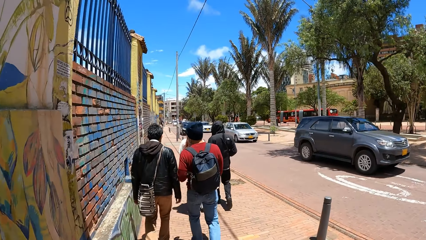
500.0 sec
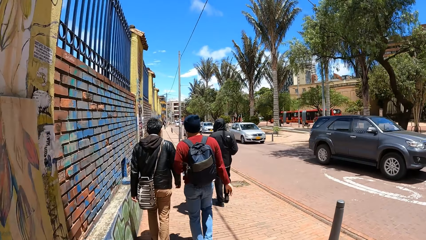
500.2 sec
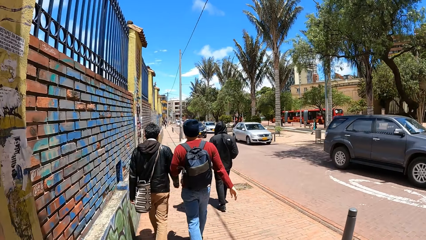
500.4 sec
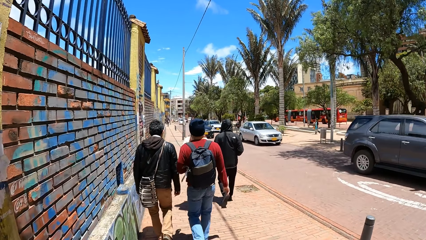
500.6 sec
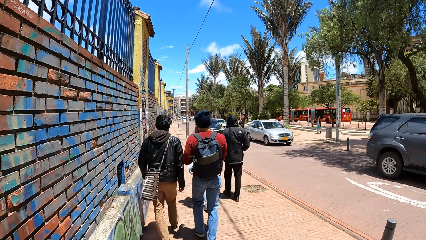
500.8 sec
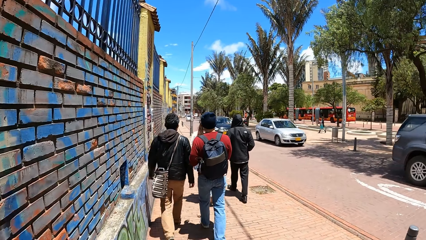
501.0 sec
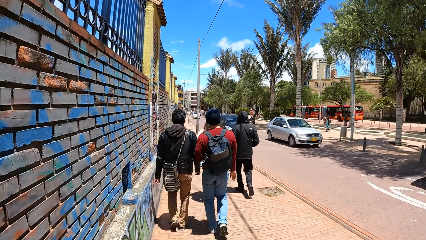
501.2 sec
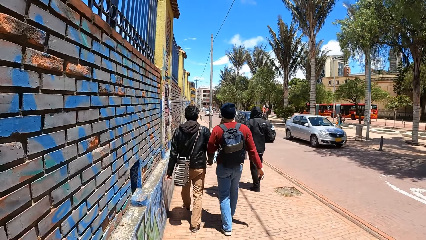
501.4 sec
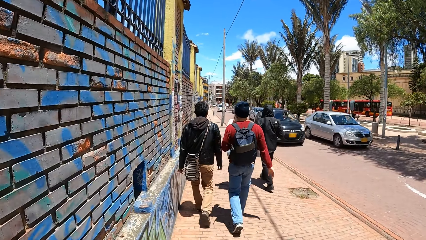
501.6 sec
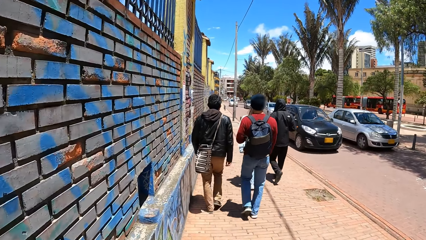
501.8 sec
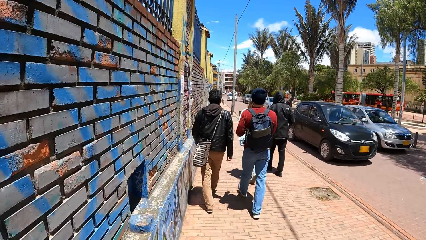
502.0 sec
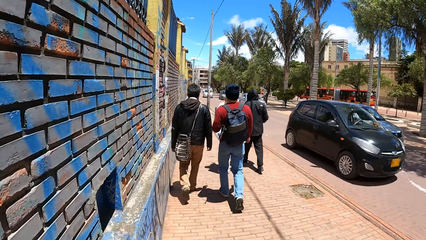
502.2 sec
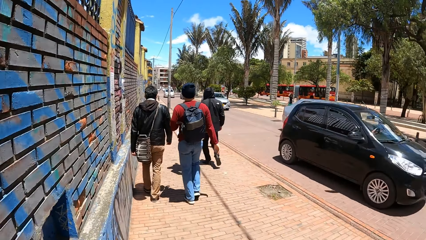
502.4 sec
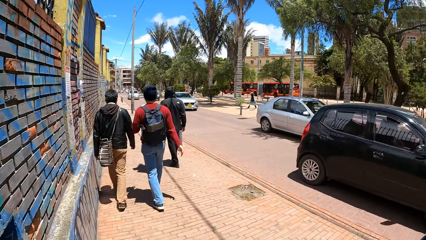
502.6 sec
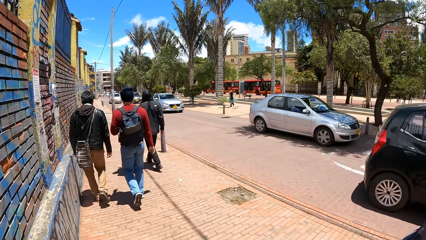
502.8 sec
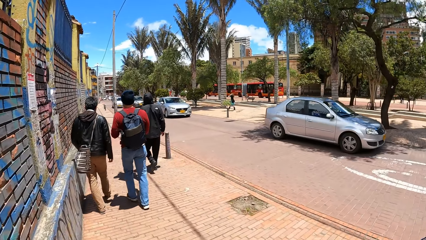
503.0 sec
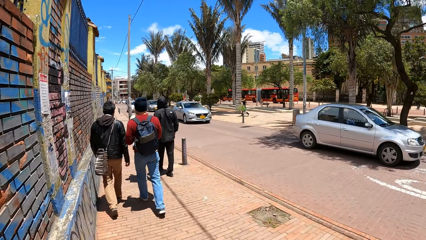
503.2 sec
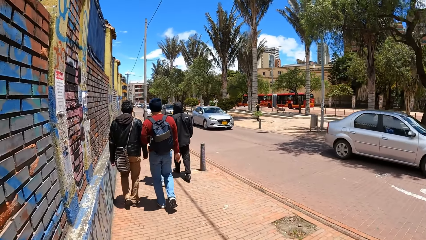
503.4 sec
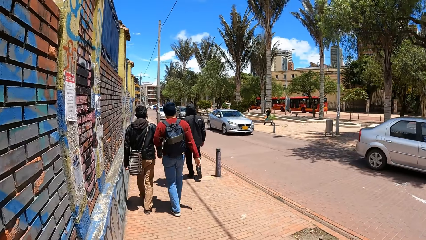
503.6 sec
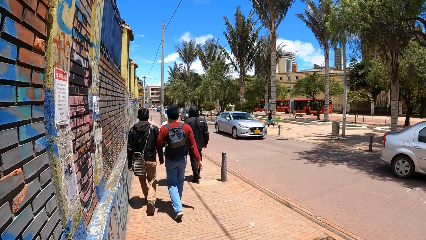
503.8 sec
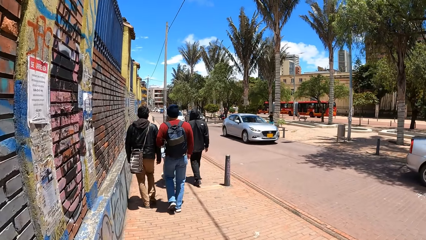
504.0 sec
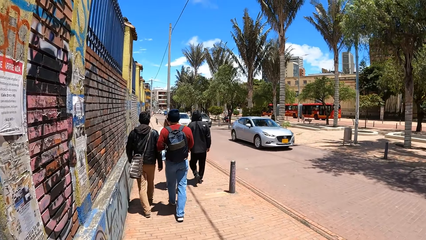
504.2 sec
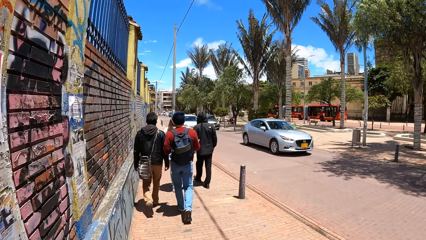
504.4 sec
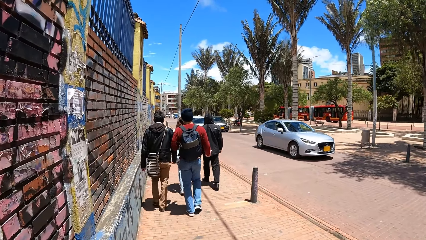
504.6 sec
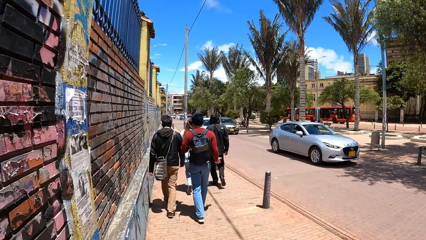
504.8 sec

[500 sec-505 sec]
The camera wearer walks around the street.

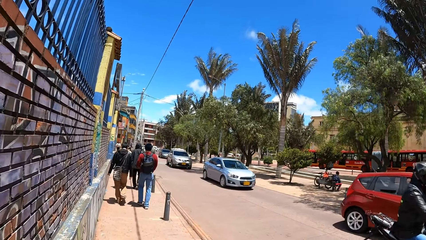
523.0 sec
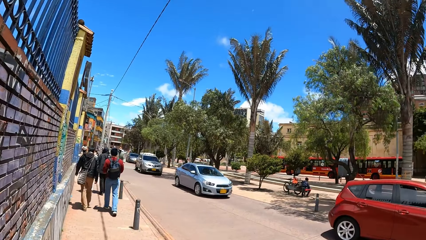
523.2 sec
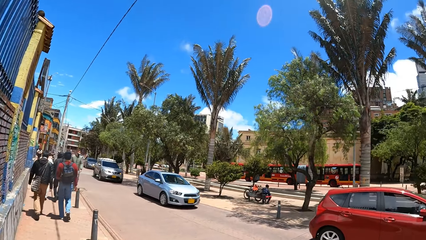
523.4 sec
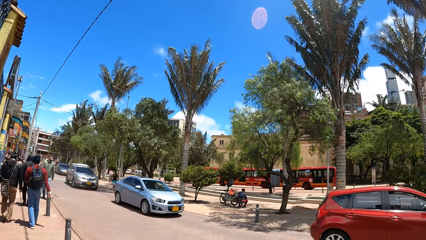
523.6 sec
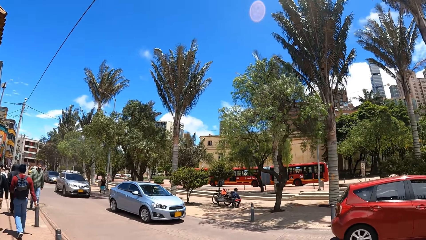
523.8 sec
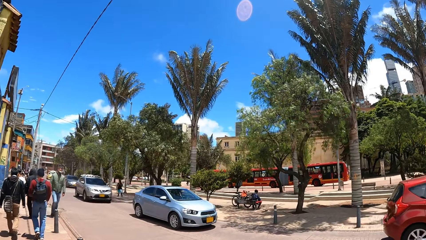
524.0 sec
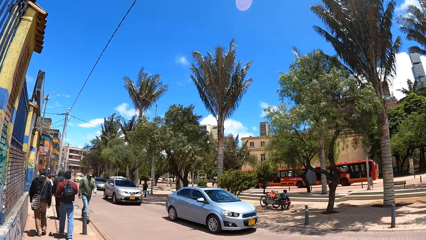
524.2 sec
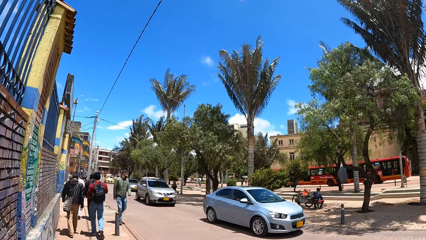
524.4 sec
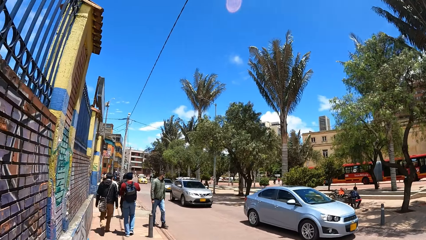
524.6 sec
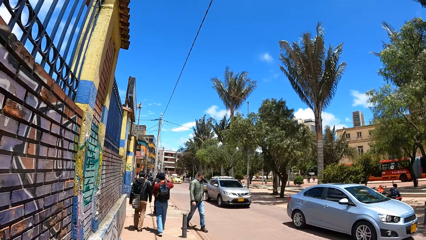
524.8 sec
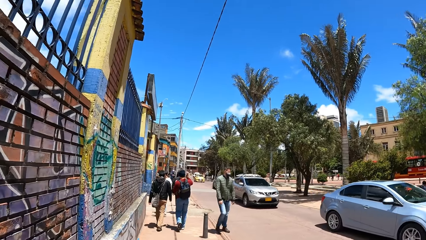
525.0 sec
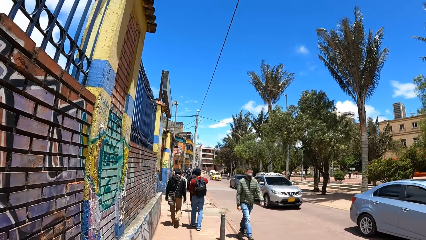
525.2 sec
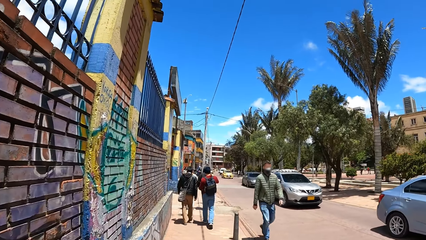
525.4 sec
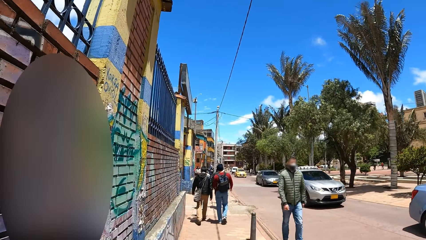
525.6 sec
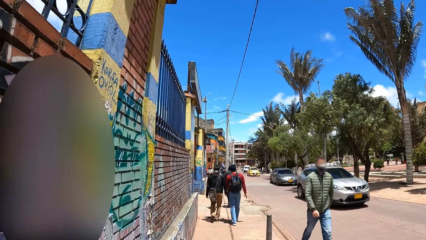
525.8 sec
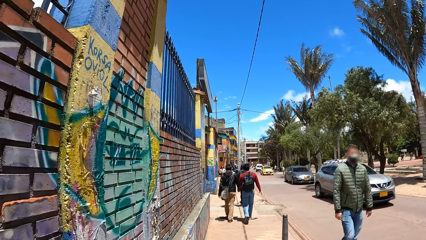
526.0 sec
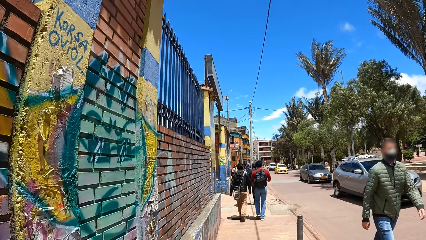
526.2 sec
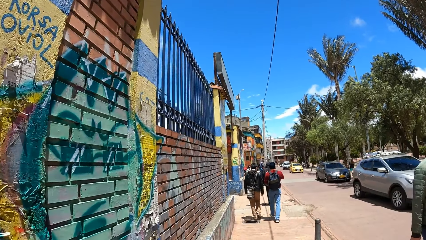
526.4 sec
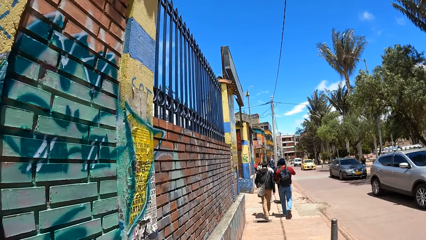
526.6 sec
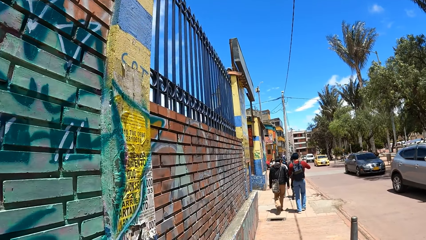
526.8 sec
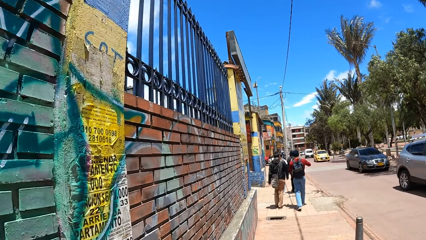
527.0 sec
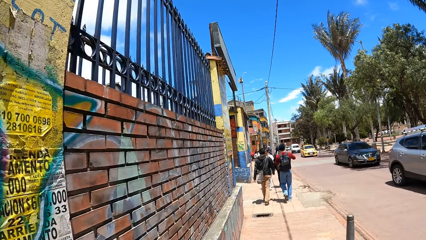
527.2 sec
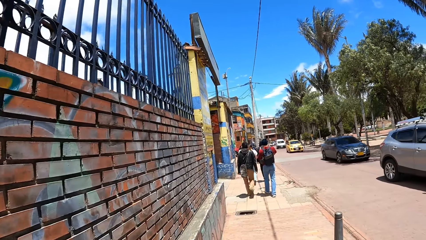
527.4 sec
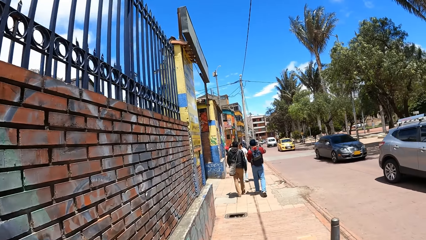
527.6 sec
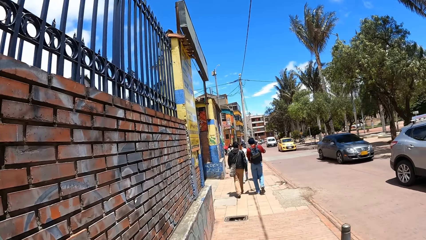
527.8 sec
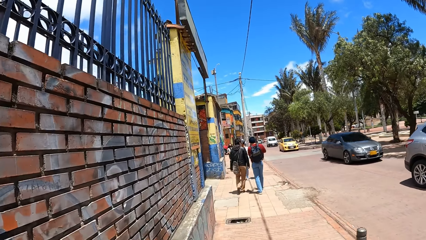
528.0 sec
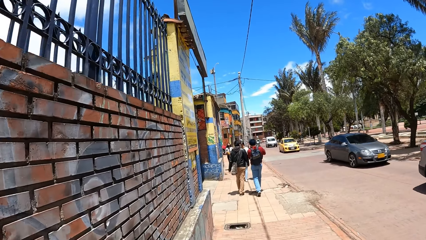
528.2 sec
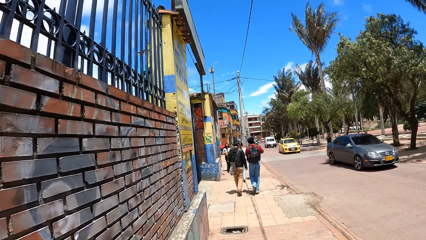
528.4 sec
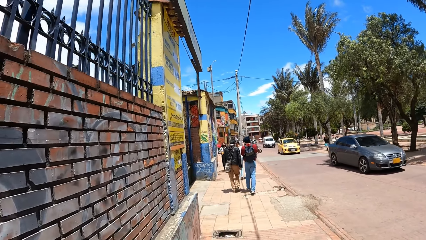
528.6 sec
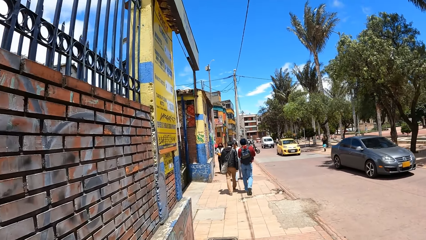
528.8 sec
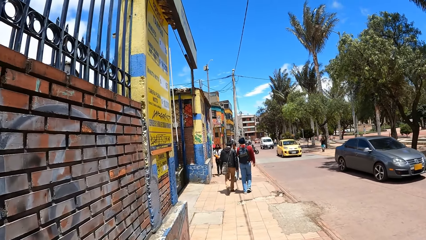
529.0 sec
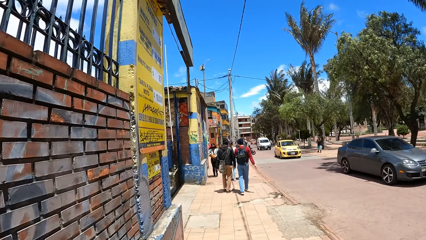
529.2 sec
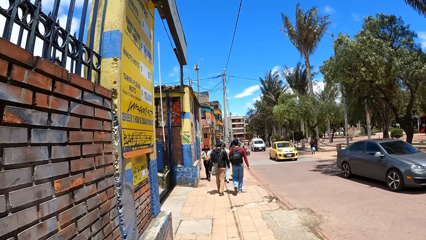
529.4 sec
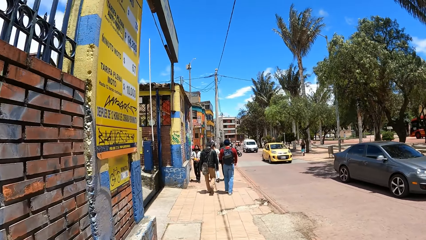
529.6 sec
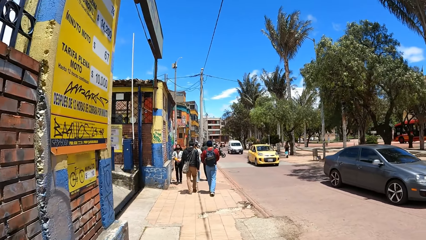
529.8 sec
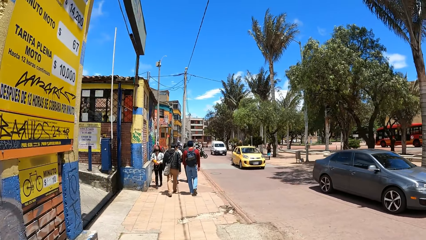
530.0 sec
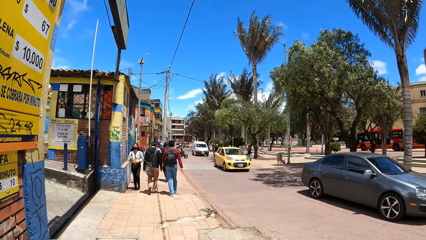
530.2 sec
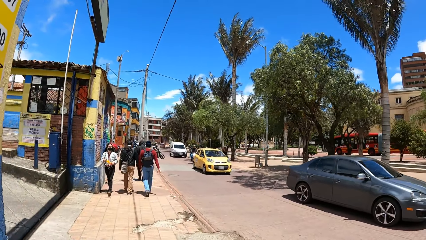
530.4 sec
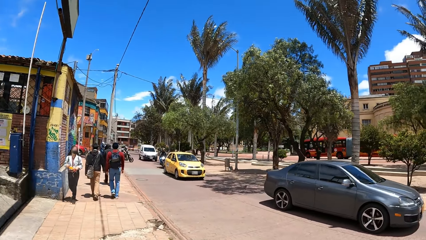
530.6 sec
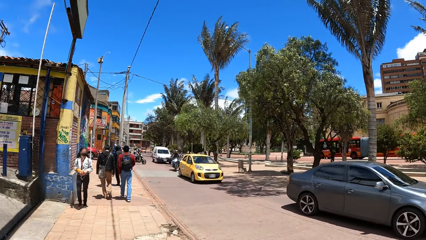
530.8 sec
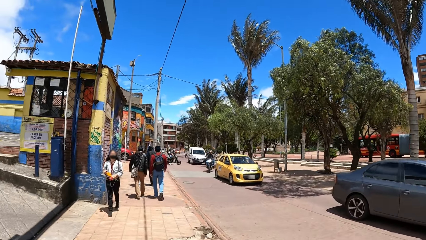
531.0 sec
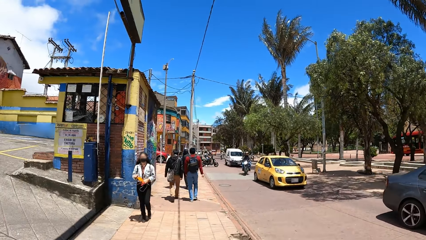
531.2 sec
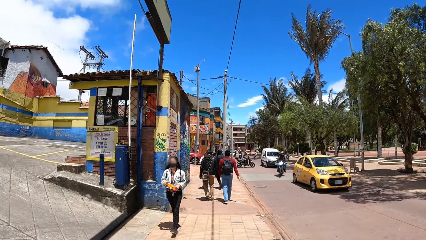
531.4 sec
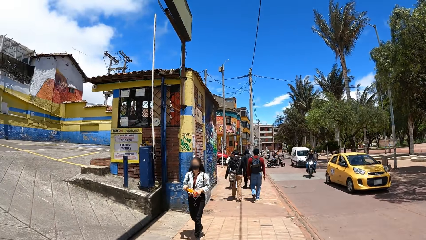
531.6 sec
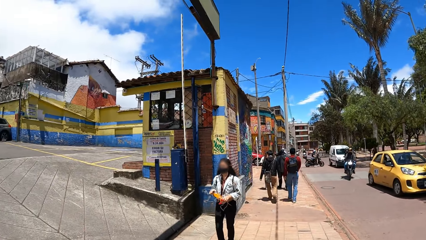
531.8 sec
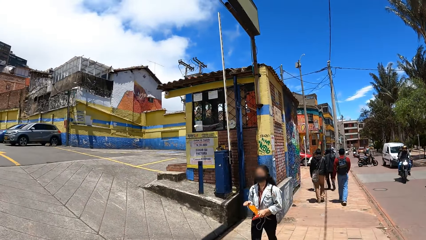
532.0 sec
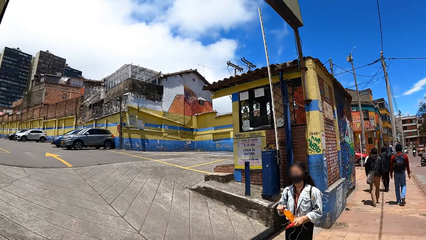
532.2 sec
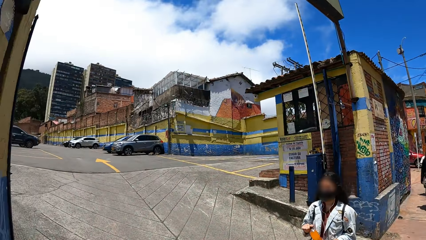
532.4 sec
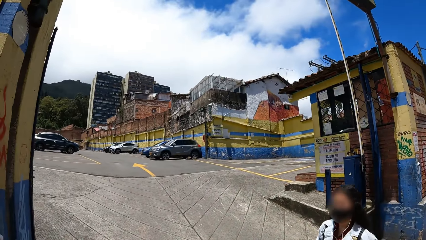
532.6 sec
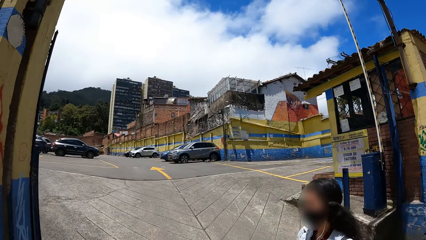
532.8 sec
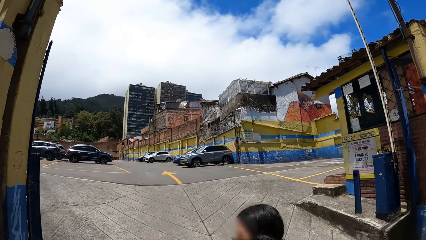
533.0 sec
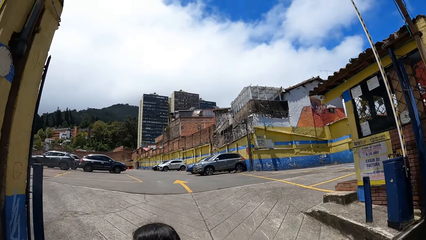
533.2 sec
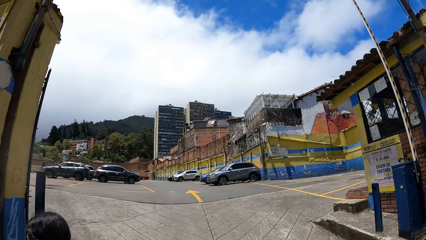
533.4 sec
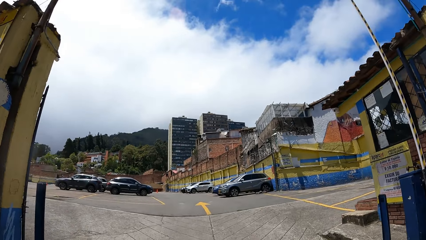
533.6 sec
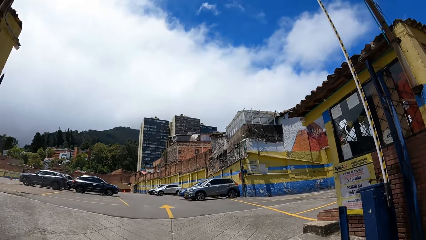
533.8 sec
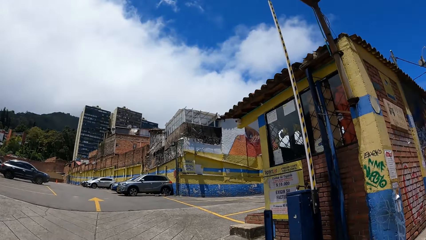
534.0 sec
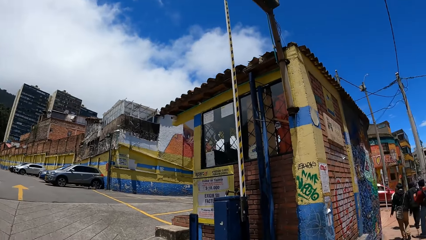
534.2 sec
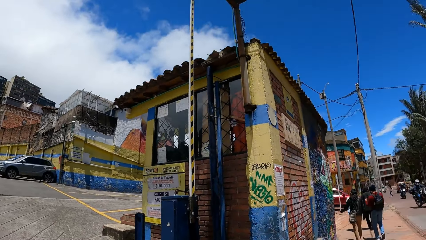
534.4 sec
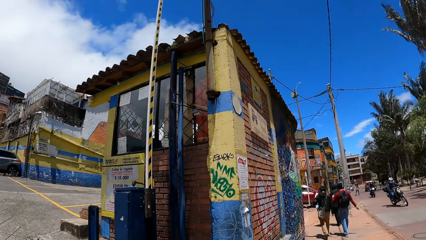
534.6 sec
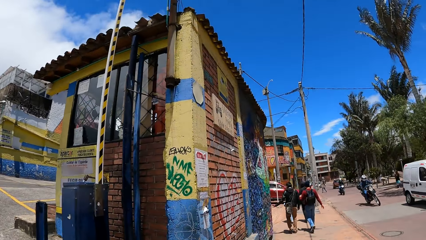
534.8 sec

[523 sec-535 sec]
The camera wearer looks around. They walk around the street. They look around. A woman walks past the camera wearer.
